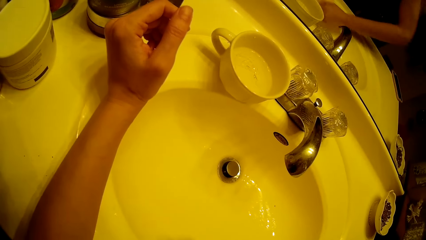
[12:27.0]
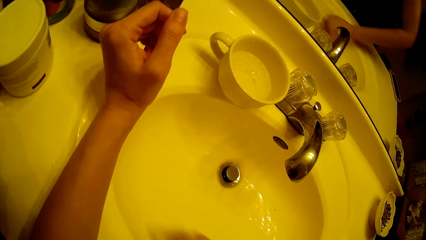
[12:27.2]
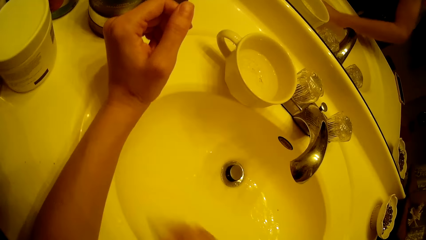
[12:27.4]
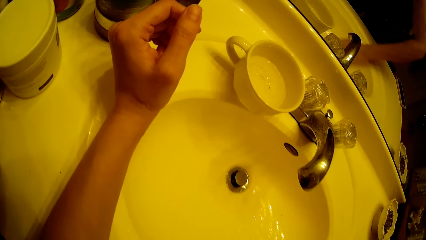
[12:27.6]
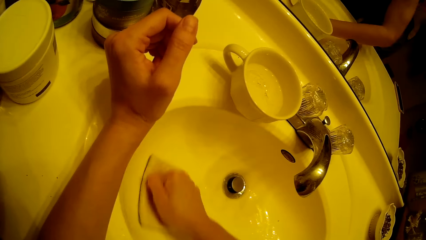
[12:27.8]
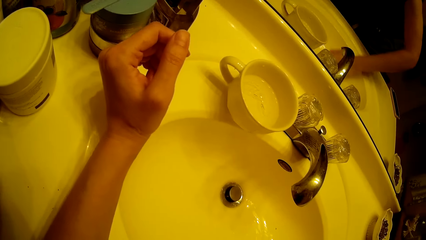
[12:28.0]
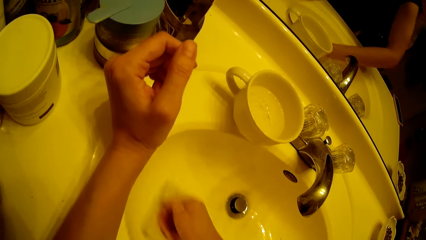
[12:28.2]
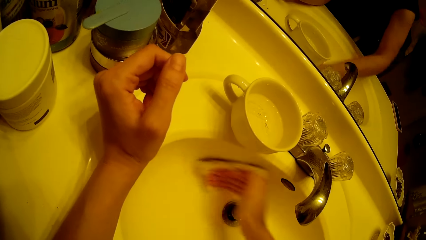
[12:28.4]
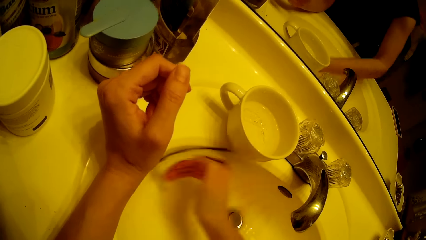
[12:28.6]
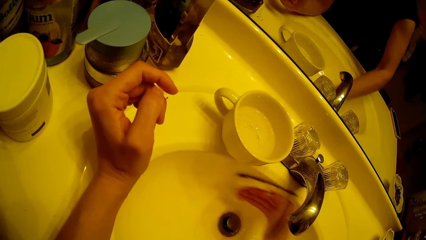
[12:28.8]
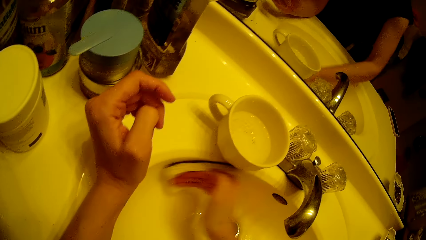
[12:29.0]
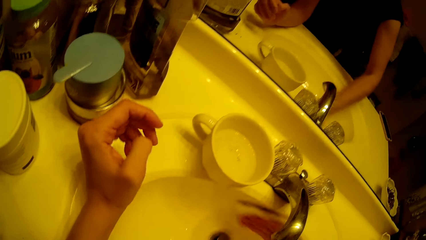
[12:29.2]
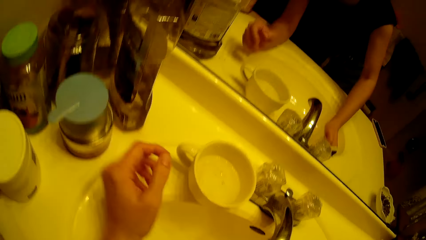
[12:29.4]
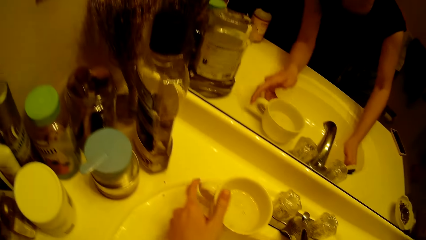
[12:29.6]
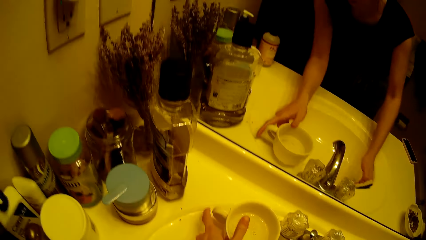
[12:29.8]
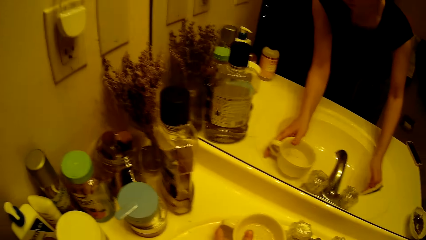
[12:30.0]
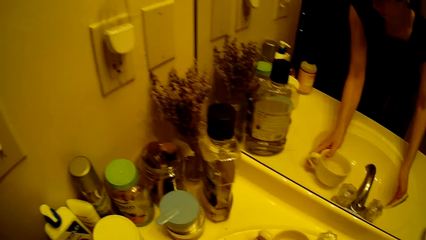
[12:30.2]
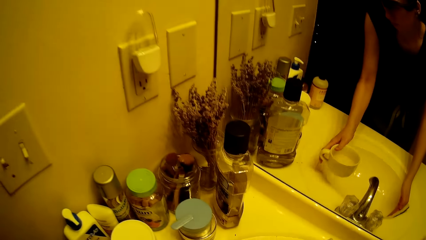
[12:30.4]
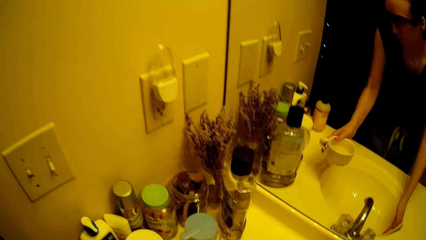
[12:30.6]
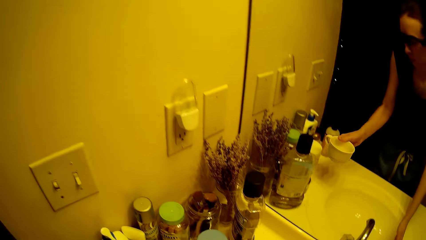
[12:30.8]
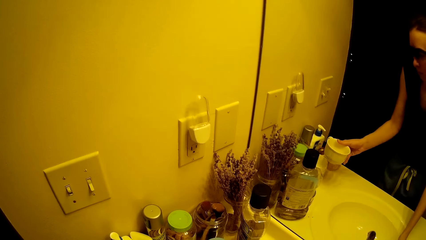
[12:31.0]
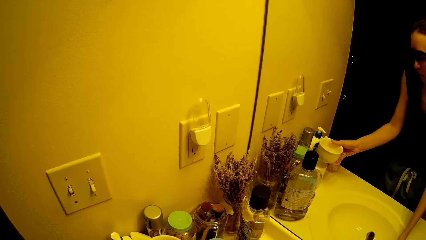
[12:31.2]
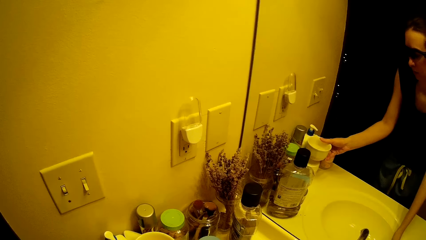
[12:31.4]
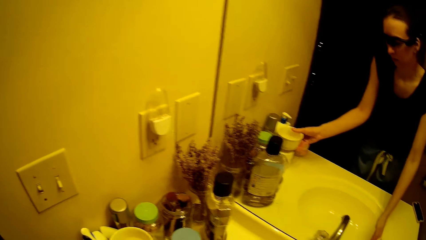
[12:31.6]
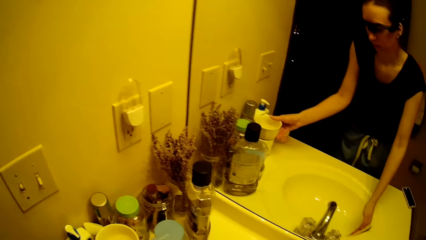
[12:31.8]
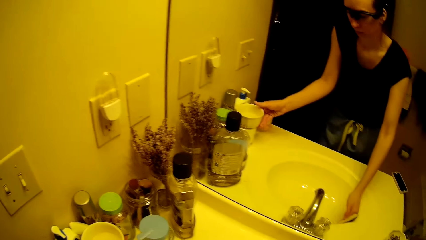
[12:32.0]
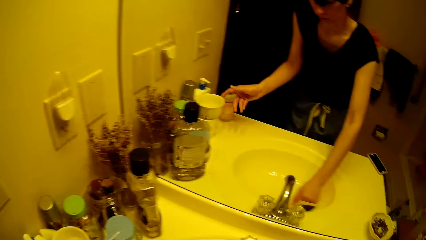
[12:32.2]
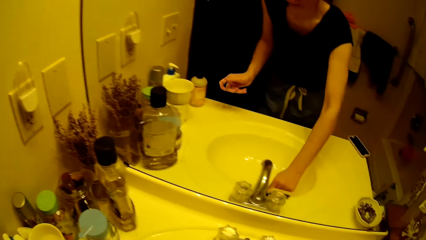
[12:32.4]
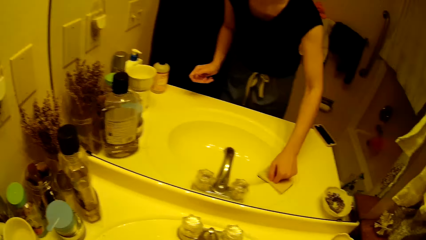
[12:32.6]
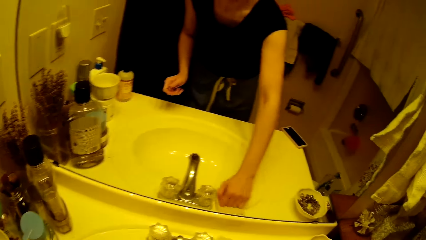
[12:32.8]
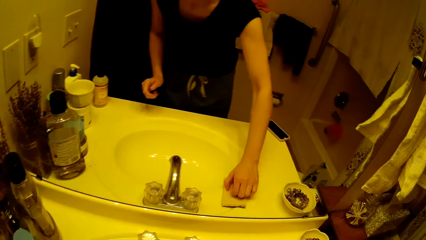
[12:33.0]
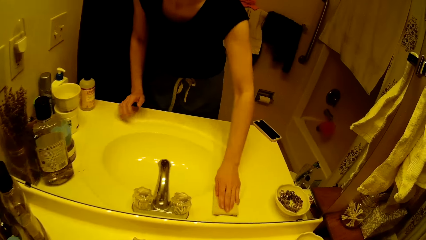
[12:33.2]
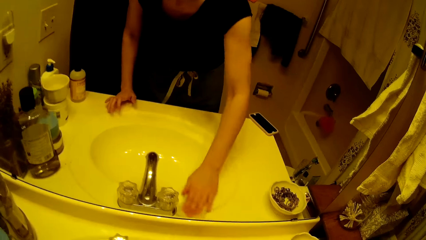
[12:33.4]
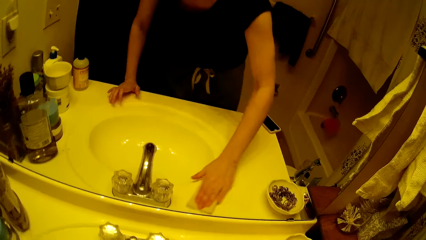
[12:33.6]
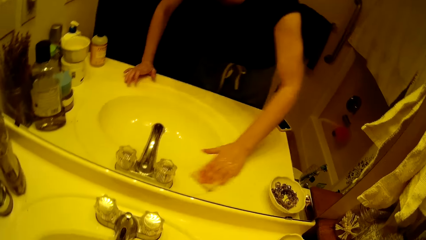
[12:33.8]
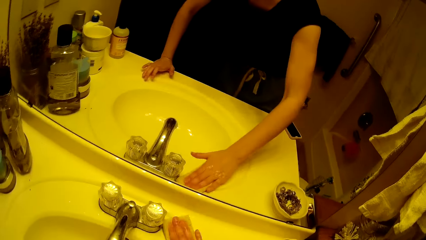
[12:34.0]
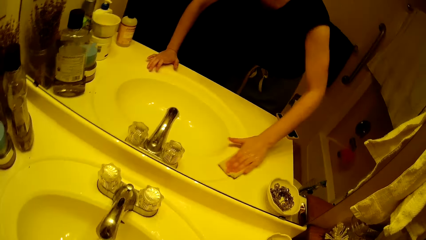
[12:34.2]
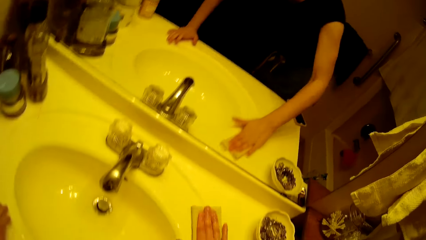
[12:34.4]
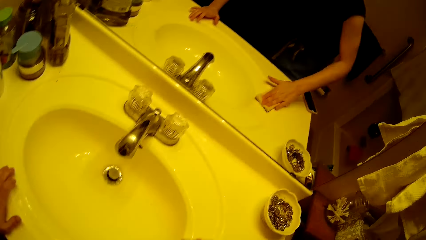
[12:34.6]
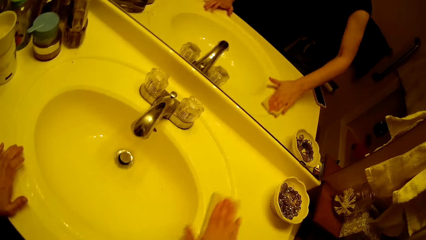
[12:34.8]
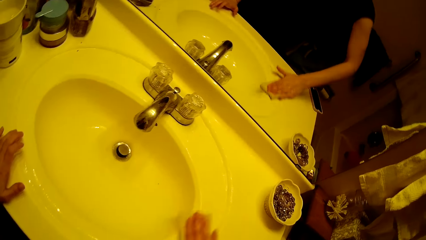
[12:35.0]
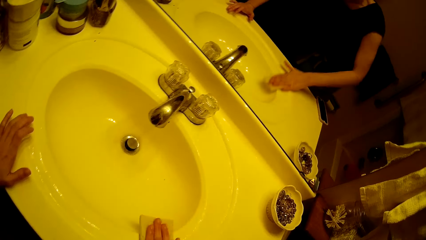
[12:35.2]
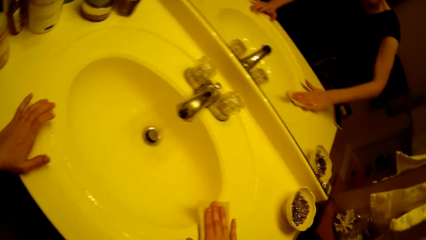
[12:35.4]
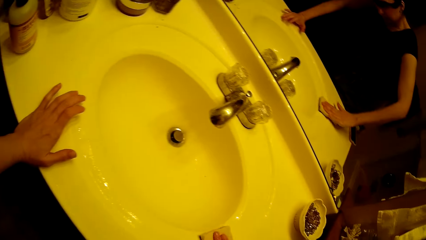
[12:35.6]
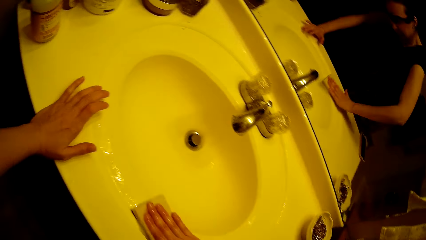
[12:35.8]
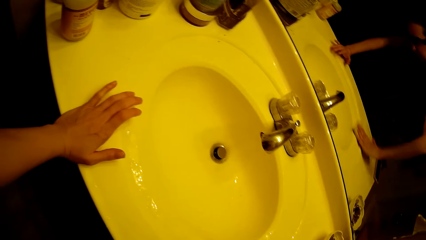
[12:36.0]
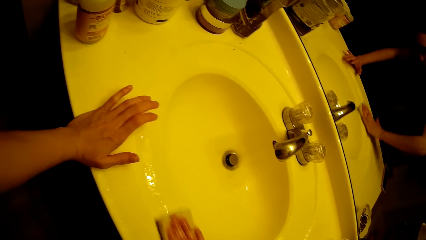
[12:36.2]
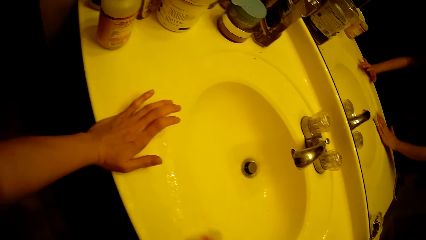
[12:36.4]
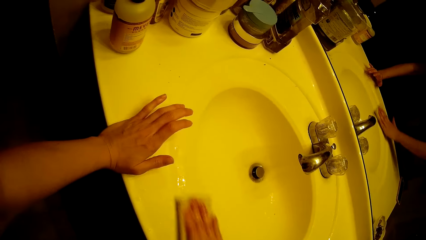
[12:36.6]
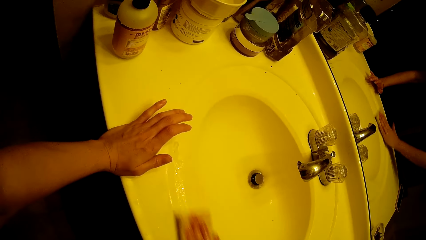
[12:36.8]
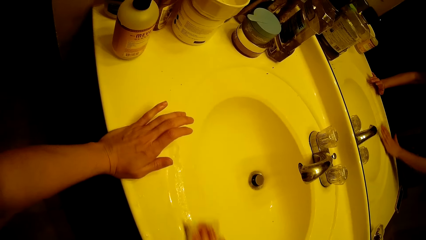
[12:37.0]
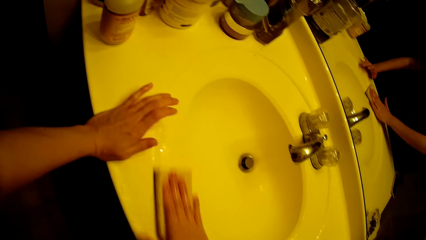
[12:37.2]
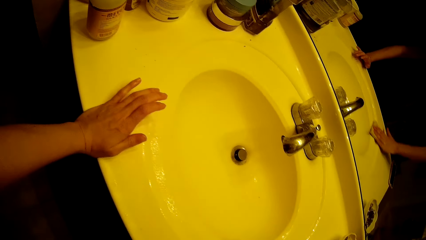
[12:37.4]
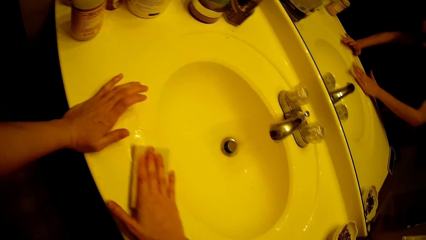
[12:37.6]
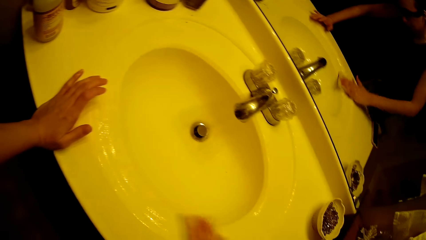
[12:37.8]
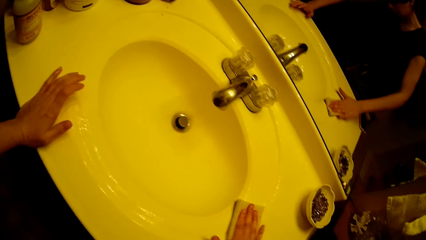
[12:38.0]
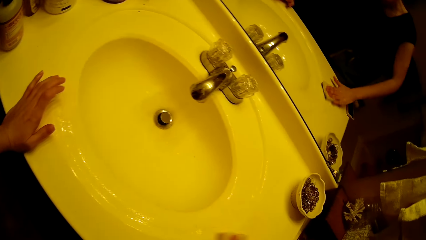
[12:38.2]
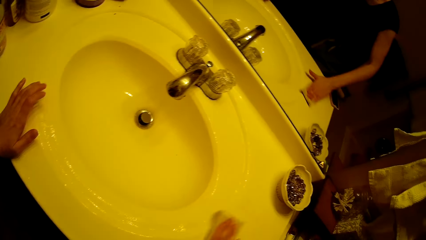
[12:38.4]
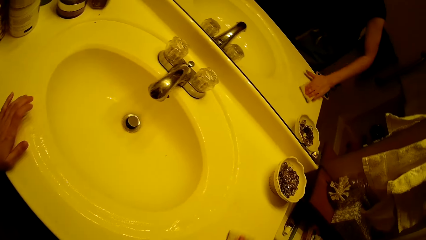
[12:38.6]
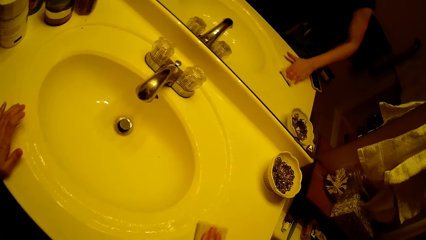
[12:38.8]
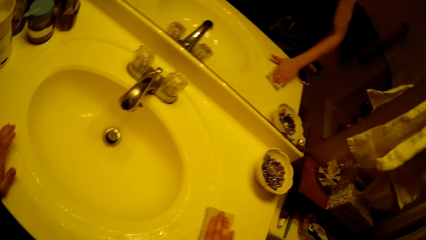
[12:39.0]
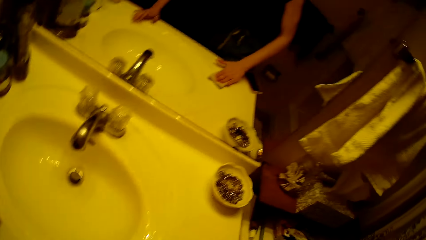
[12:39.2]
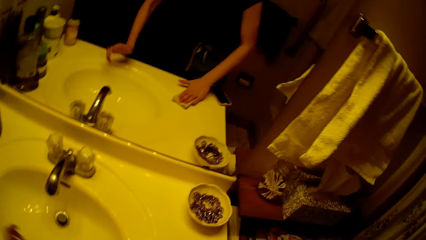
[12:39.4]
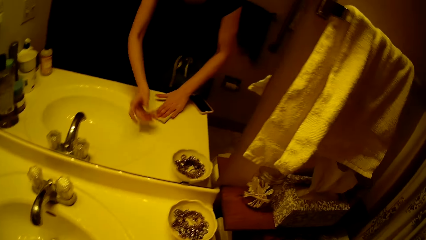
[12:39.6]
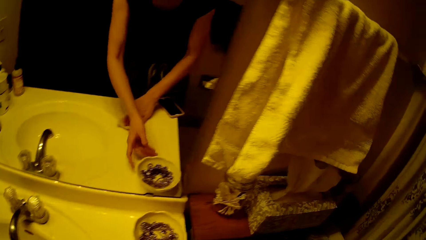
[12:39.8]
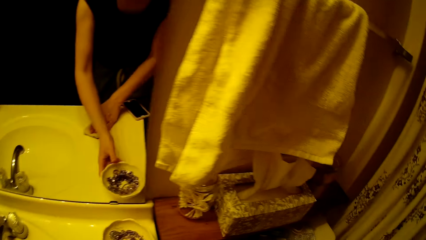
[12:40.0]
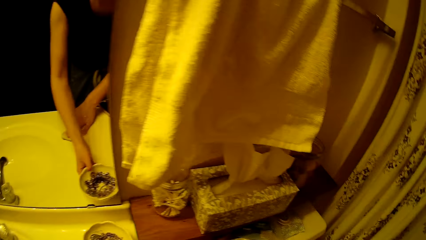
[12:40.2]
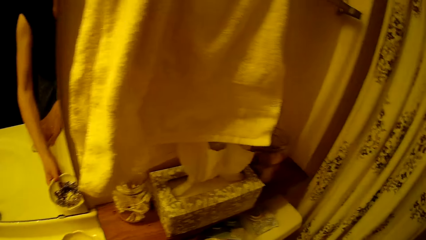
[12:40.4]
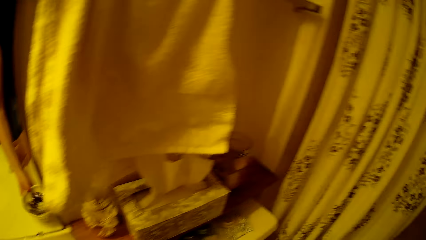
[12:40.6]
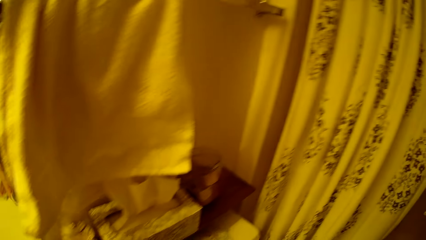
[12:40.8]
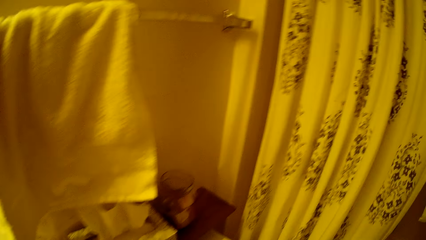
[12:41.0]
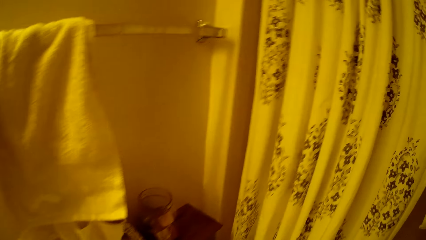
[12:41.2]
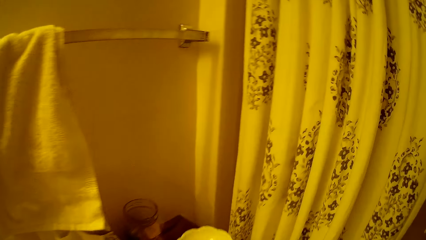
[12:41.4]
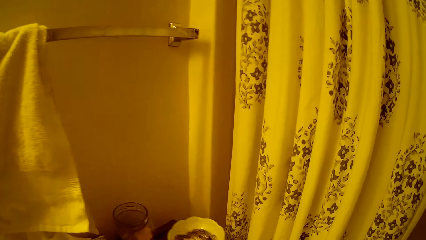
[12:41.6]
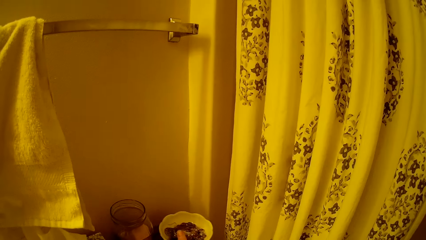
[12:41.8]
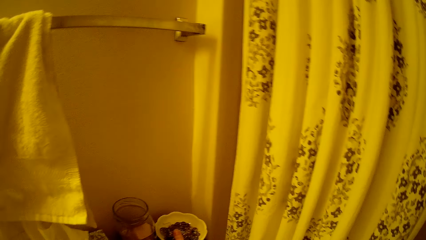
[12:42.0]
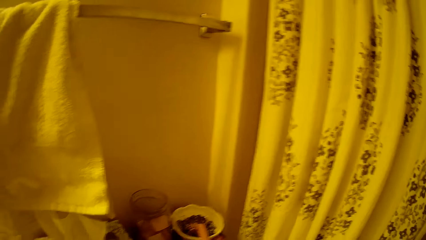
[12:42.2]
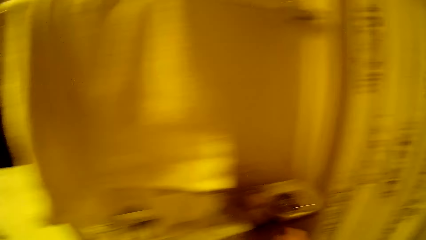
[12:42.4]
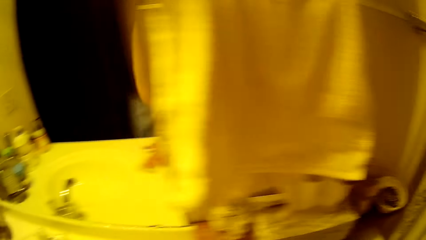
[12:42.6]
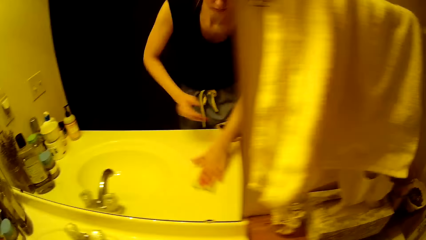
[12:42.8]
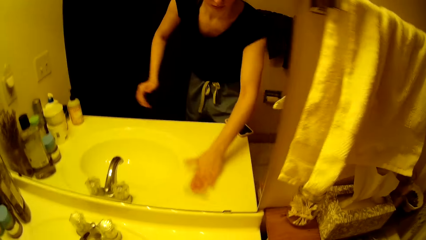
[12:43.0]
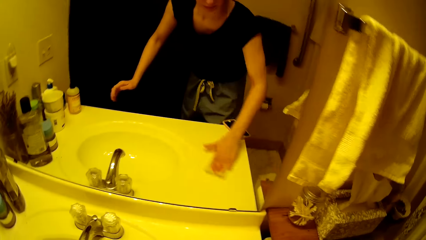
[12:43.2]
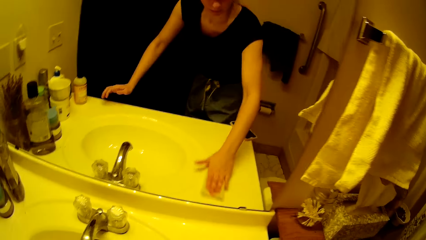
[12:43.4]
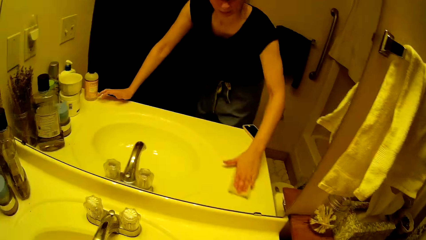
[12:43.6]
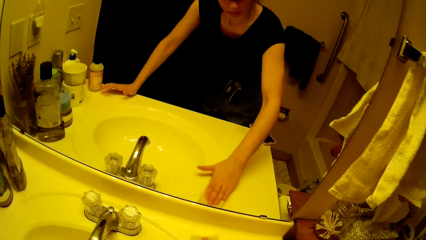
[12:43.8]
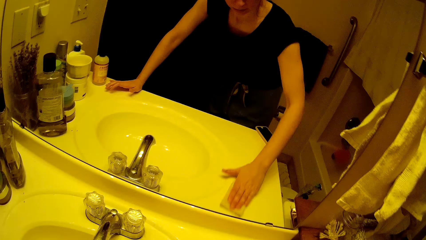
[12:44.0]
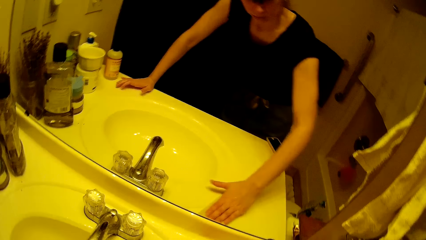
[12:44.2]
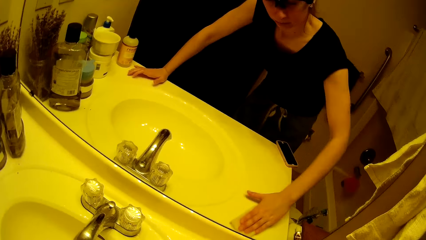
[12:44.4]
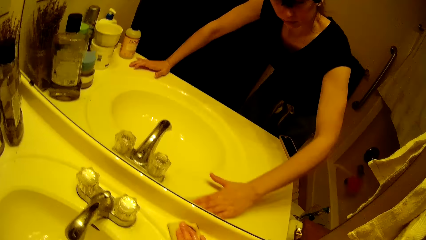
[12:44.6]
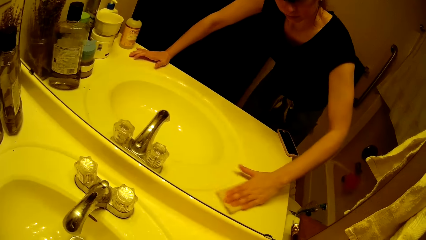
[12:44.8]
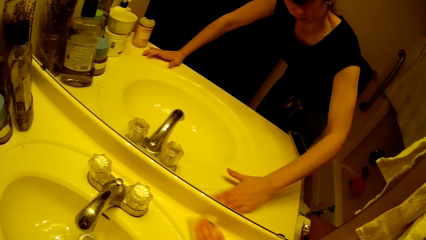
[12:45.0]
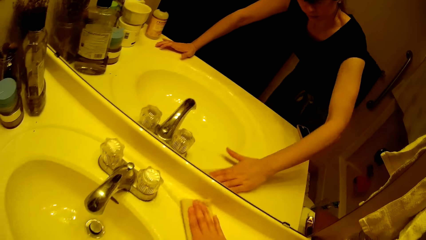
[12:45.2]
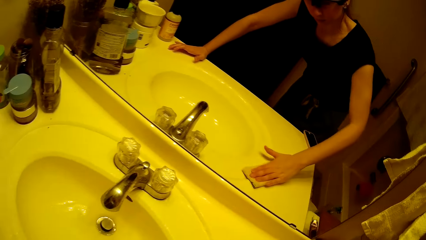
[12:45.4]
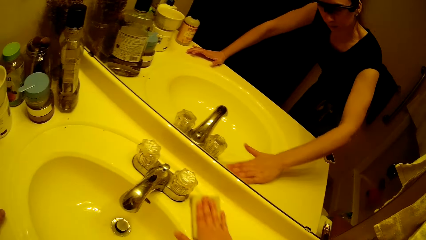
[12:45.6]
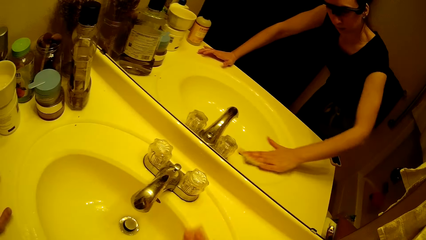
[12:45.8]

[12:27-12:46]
The camera wearer lifts a cup from the sink to another position on the sink with her left hand. She puts the cup on the tin. She cleans the sink with a sponge. She lifts a glass or bowl from the sink to another spot in the toilet. She puts the bowl on the table. She cleans the sink with the sponge.
